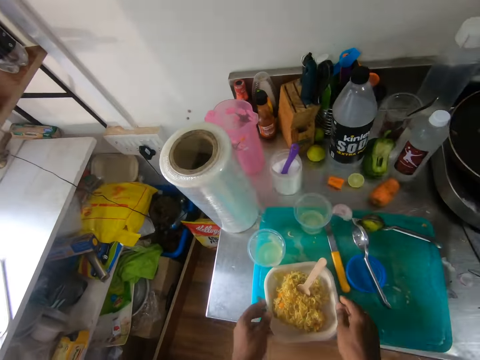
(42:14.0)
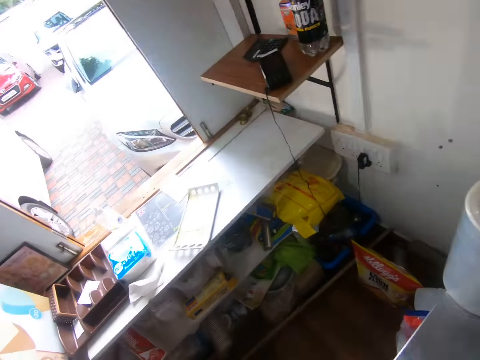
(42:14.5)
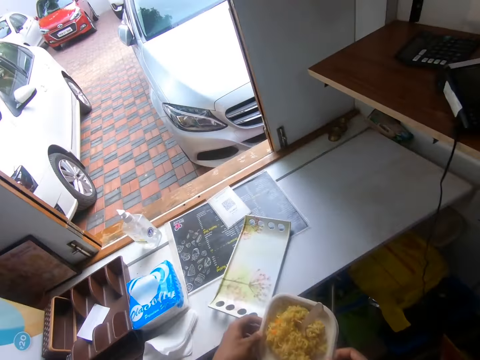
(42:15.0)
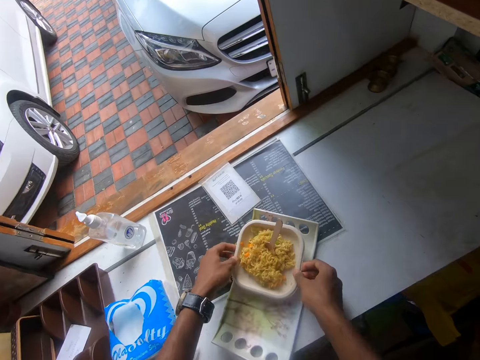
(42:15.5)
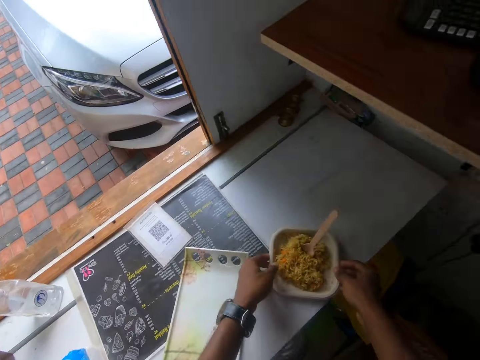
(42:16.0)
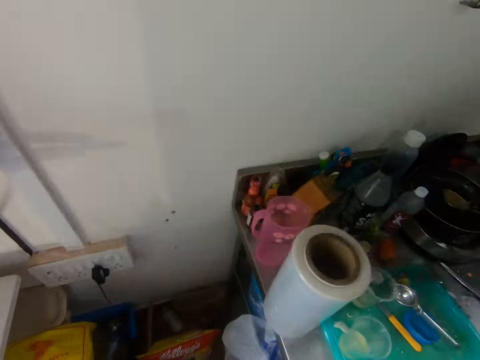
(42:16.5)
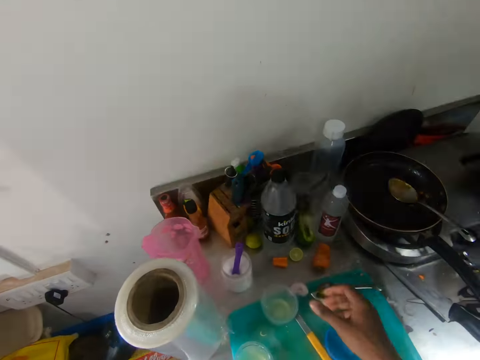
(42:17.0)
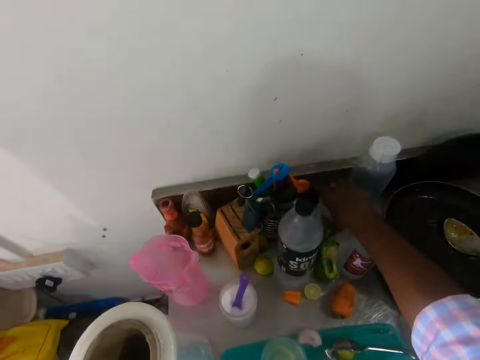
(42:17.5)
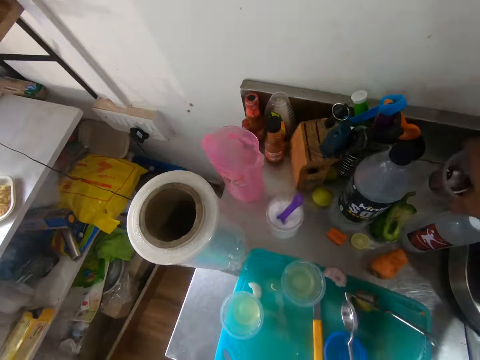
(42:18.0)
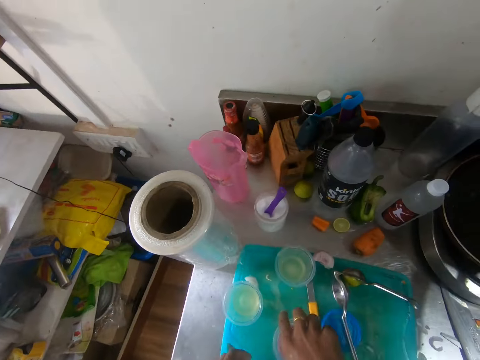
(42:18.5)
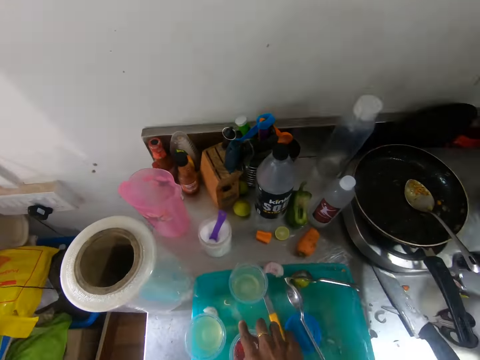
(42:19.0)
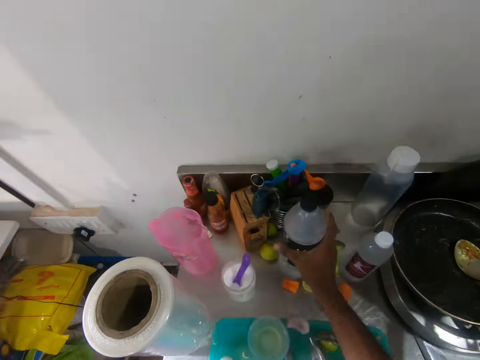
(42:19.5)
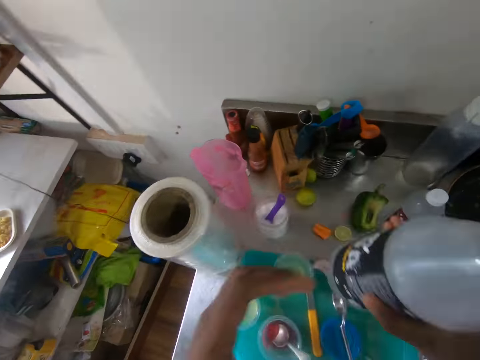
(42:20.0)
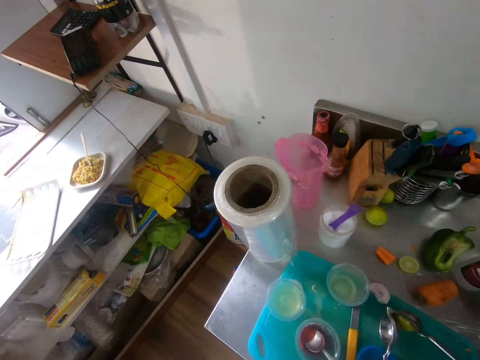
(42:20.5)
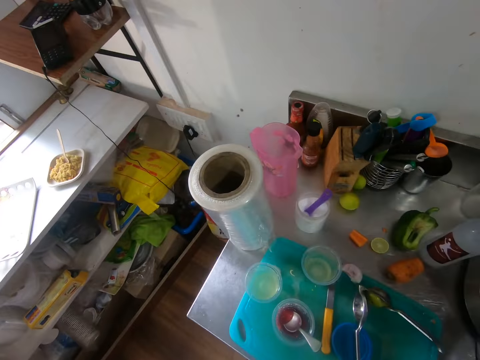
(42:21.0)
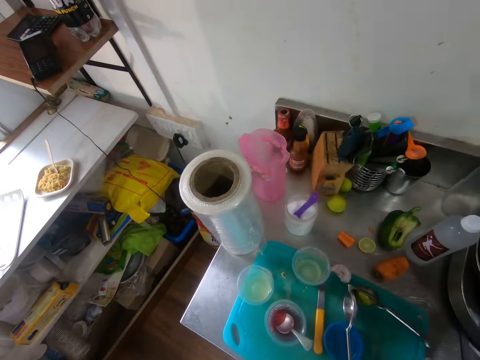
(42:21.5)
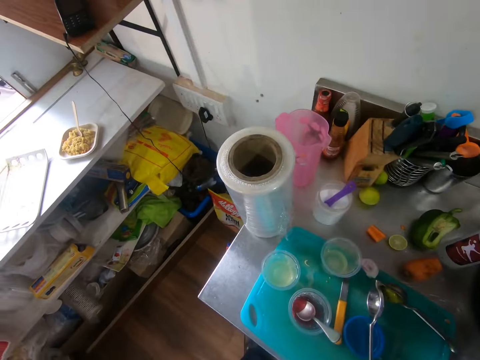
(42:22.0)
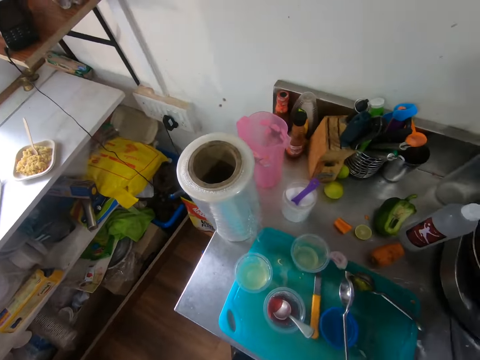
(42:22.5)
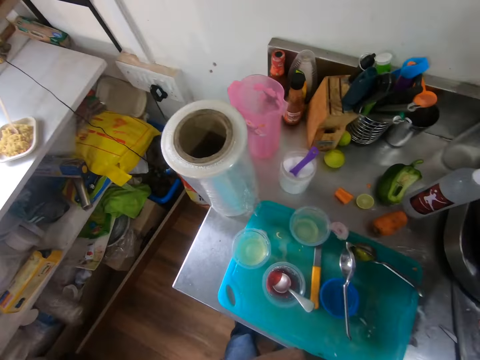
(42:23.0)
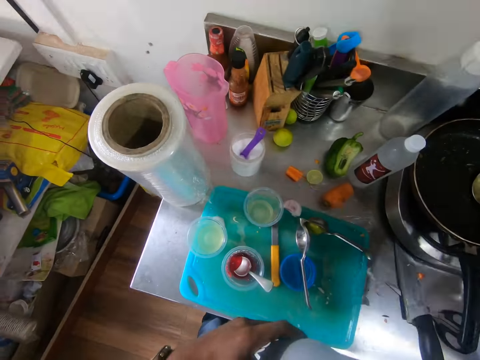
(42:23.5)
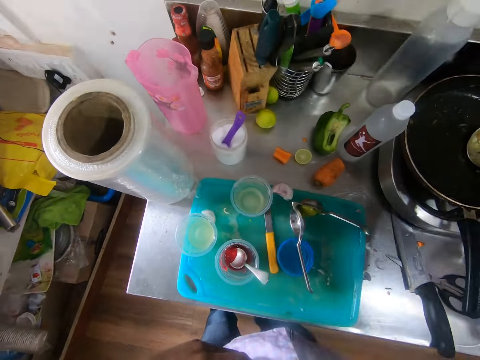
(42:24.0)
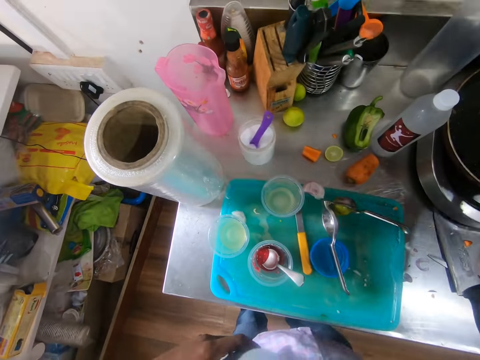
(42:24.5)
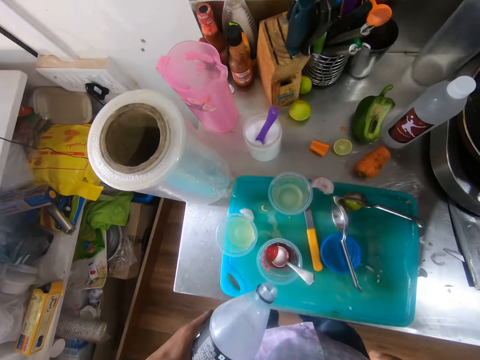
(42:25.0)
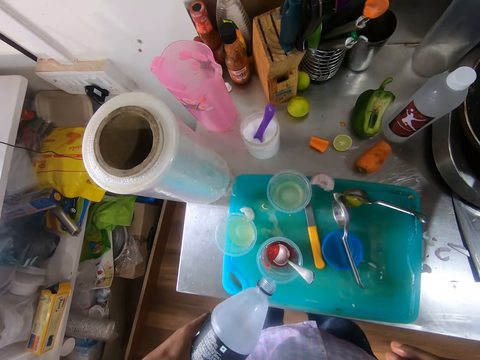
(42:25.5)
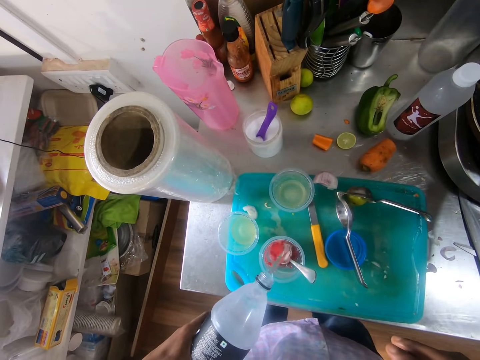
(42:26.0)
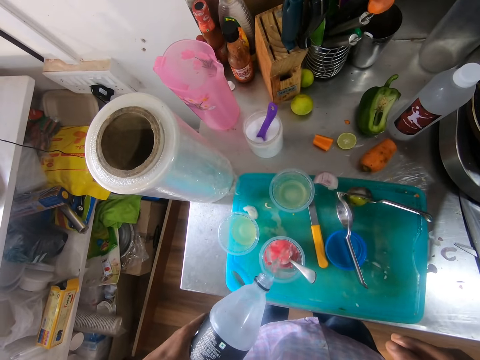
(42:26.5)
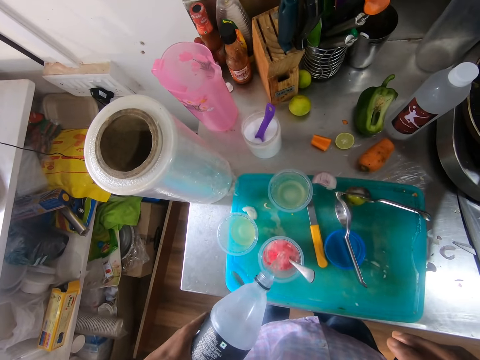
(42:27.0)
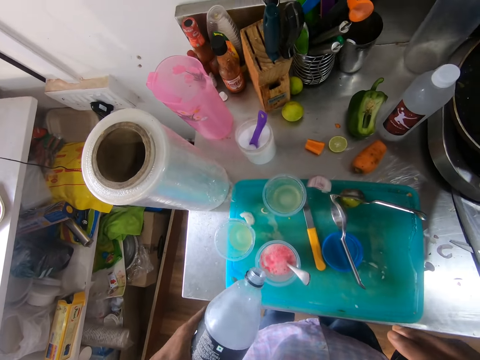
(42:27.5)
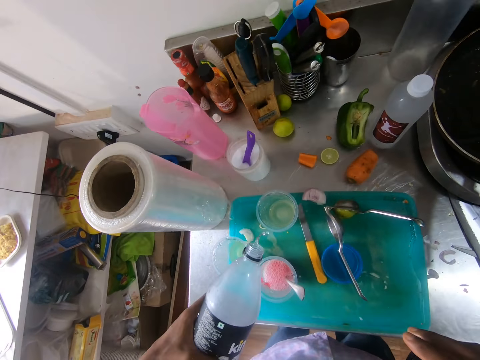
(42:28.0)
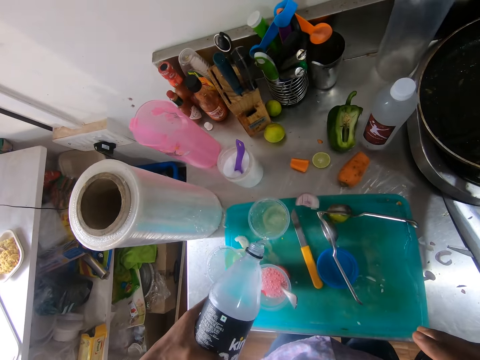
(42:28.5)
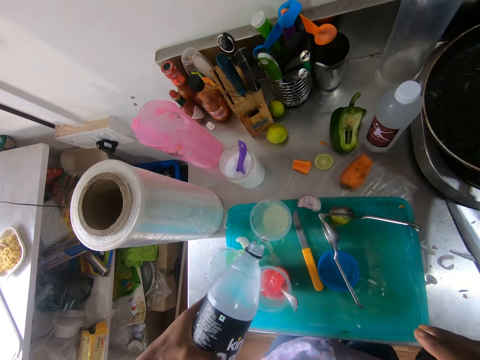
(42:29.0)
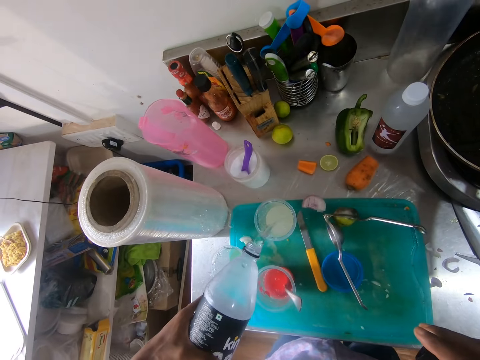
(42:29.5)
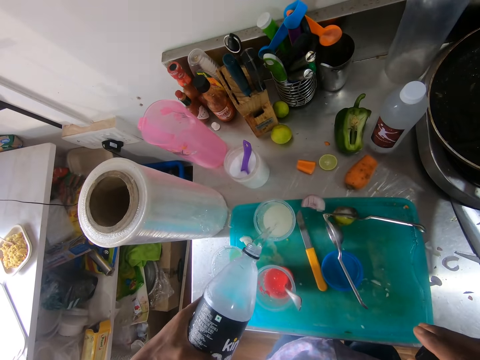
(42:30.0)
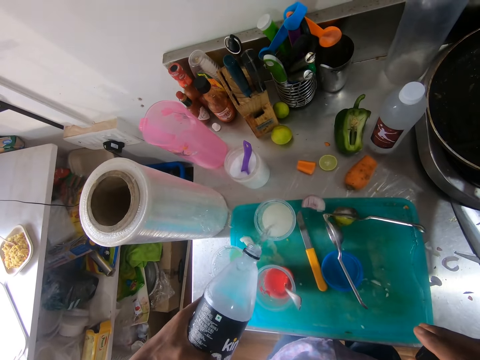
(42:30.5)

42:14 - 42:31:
The camera wearer puts a spoon in the spaghetti. He picks up the disposable plate from the chopping board with both hands. He drops the disposable plate on a table with both hands. He picks up a cup of juice from the slab with his right hand. He drops the cup of juice on the chopping board with his right hand. He picks up the bottle of soda from the slab with his right hand. He passes the bottle of soda to his left hand. He opens the bottle of soda with his right hand. He pours soda into the cup of juice from the bottle of soda in his left hand. He pours soda into the cup of lemon juice from the bottle of soda in his left hand.

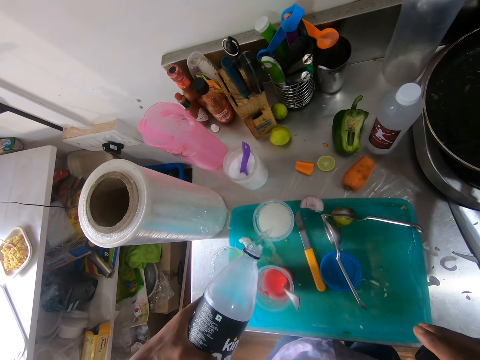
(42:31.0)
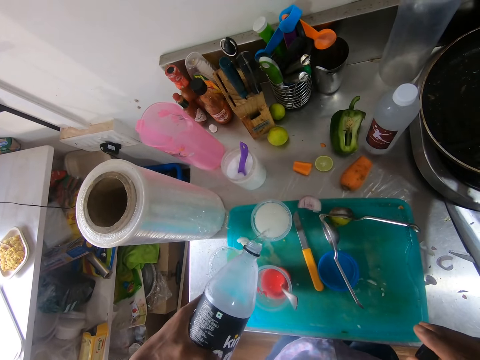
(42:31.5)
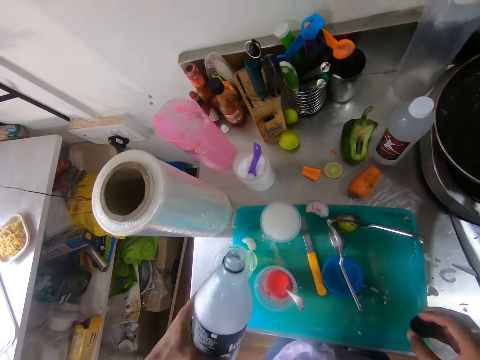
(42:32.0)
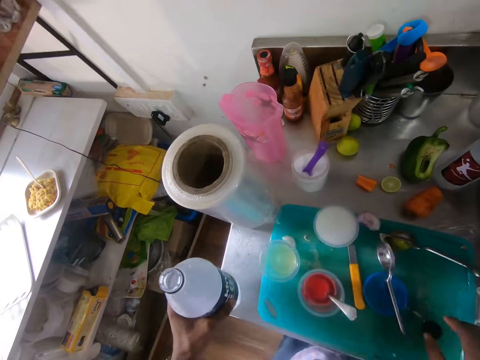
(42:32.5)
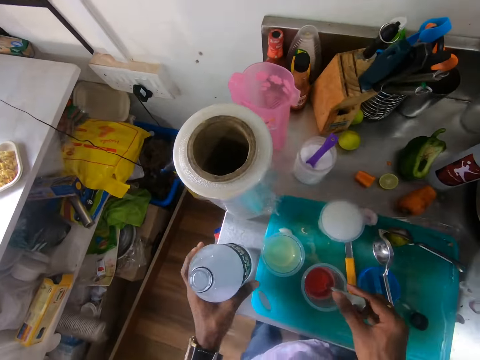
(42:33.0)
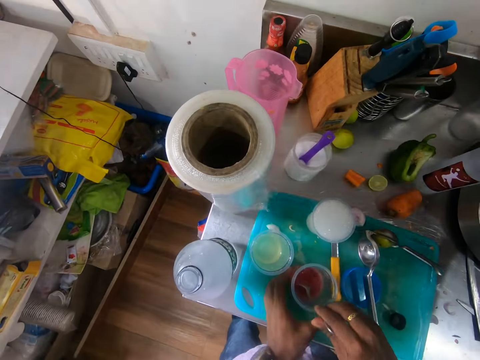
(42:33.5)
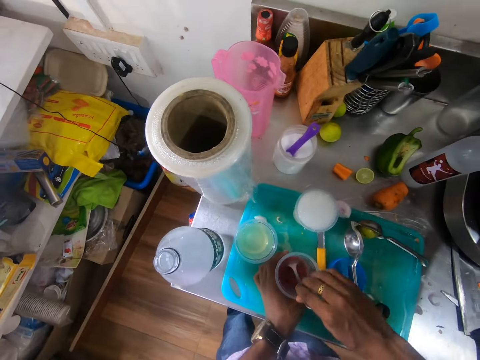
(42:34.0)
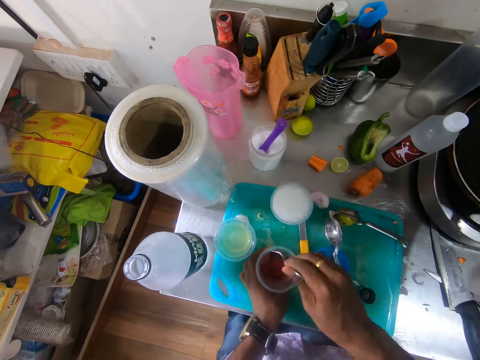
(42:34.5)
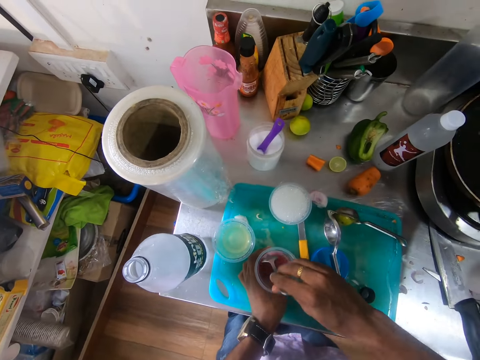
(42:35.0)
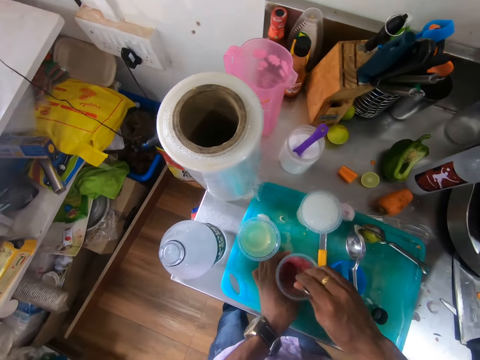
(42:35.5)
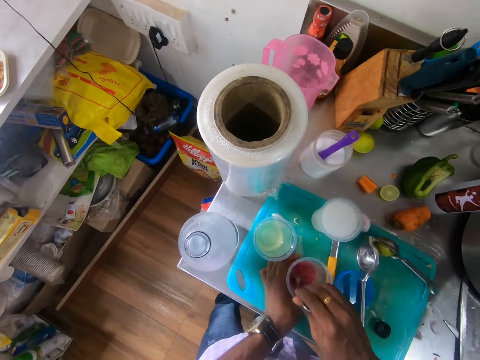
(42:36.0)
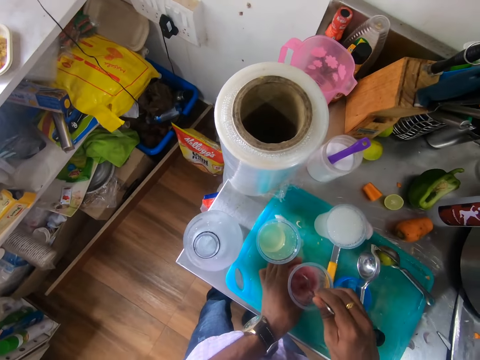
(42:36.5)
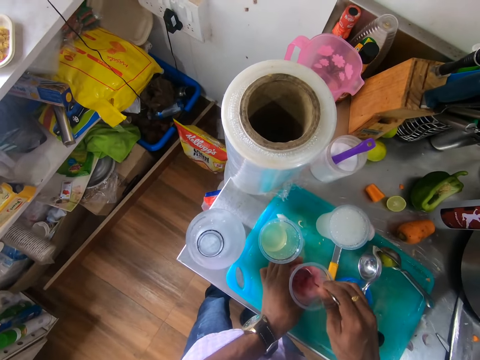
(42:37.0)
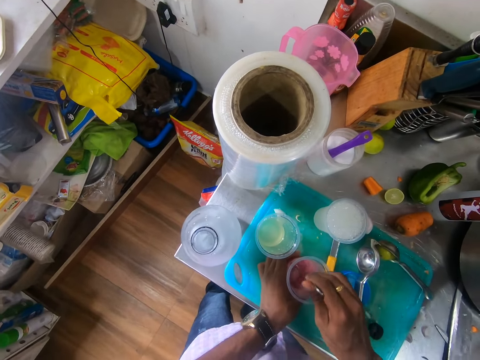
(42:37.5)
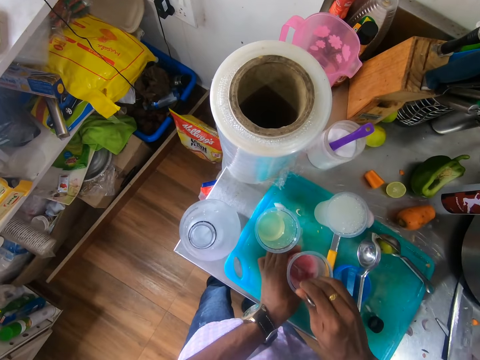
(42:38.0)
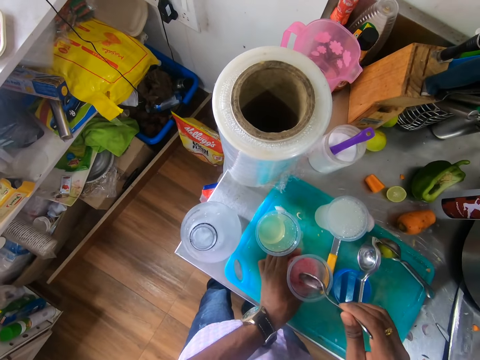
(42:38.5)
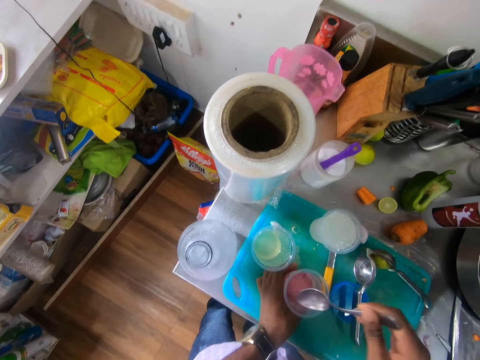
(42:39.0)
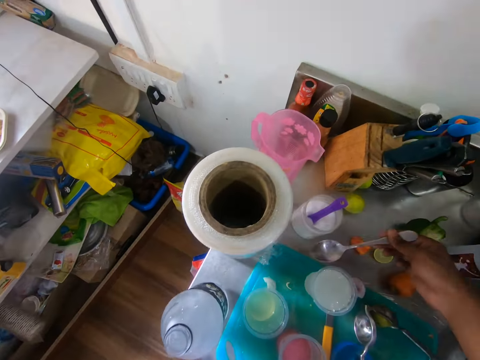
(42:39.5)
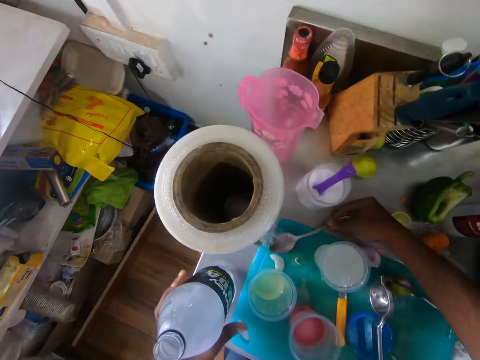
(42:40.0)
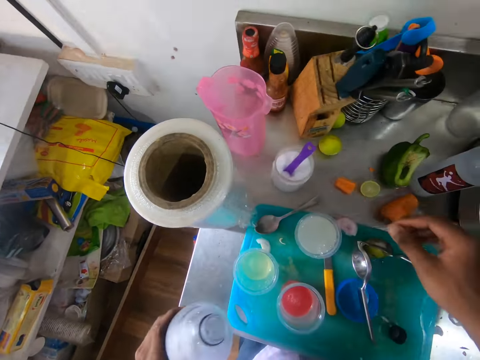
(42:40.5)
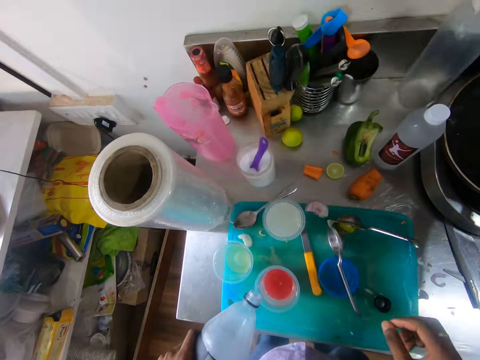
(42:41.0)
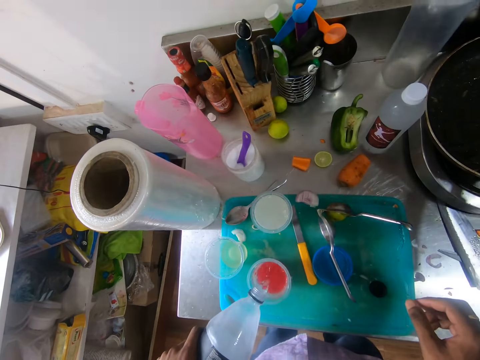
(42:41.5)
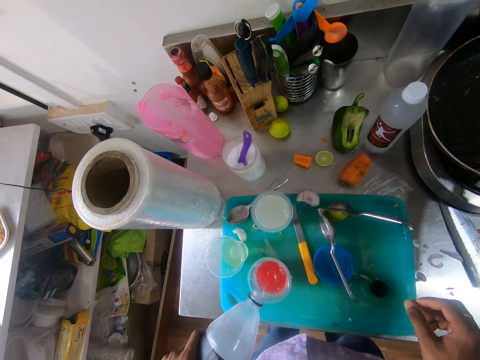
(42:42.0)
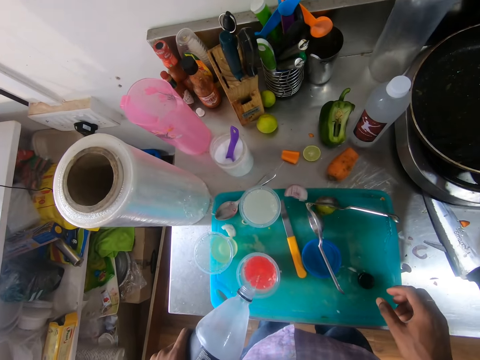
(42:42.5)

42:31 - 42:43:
The camera wearer drops the bottle of soda on the slab with his left hand. He grabs a spoon in the cup of juice with his right hand. He holds the cup of juice with his left hand. He stirs the mixture in the cup with the spoon in his right hand. He hits the cup with the spoon in his right hand. He places the spoon on the chopping board with his right hand. He picks up the bottle of soda from the slab with his left hand. He pours soda into the cup of juice from the bottle of soda in his left hand.
